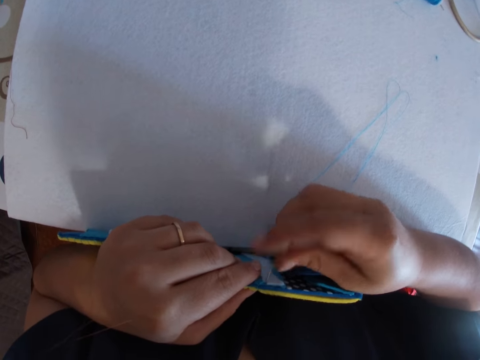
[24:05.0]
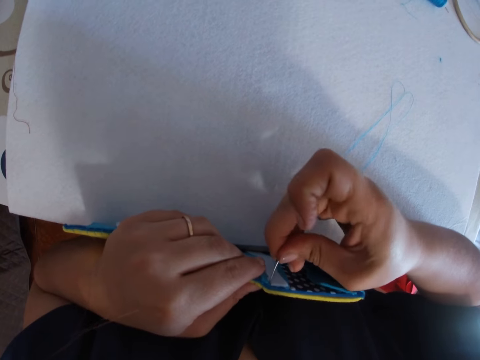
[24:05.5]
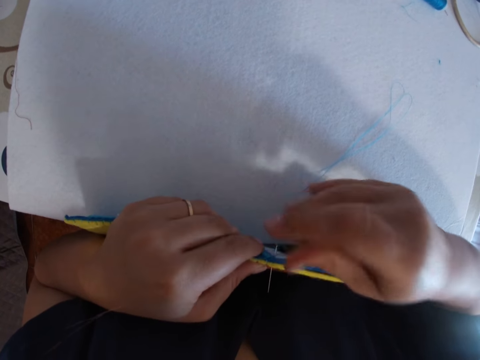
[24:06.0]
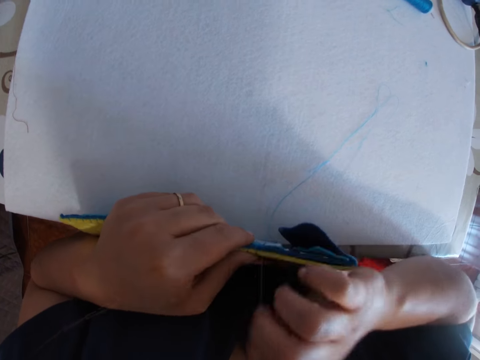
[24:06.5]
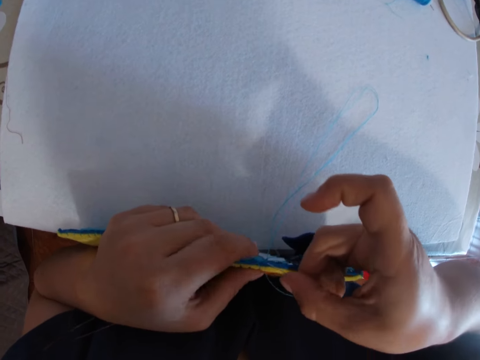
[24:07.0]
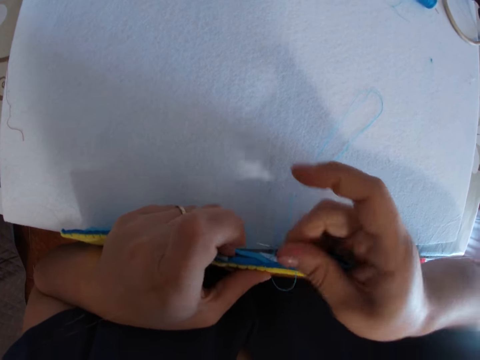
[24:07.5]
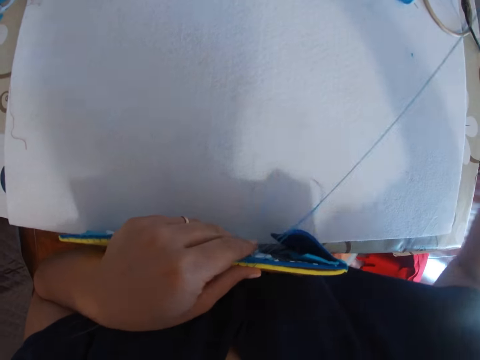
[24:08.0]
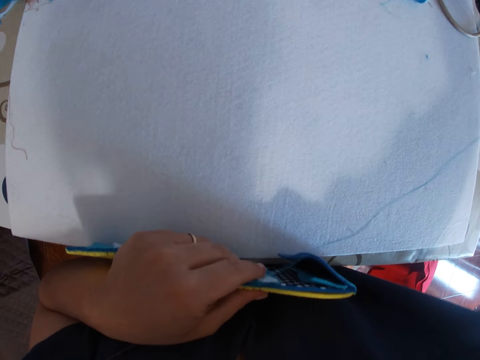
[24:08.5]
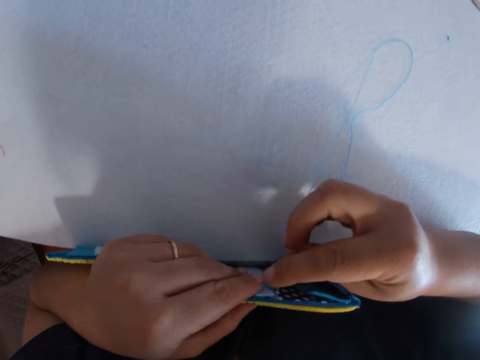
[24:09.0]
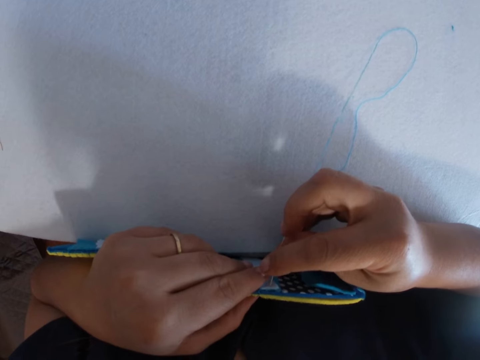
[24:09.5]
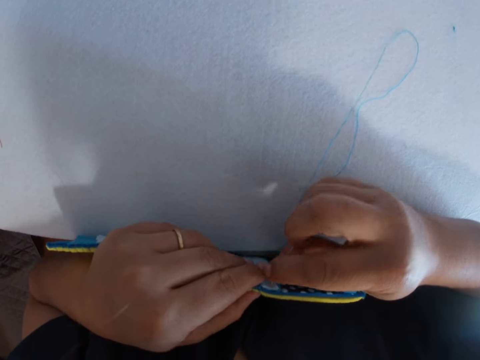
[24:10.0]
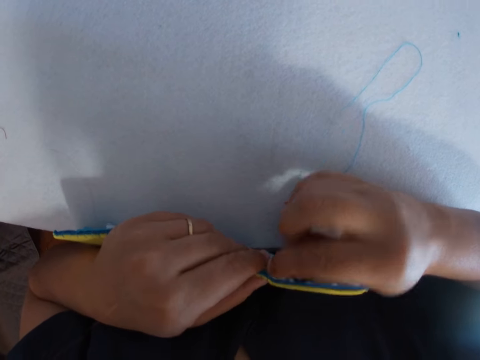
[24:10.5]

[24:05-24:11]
The camera wearer sews the craft with her hand.

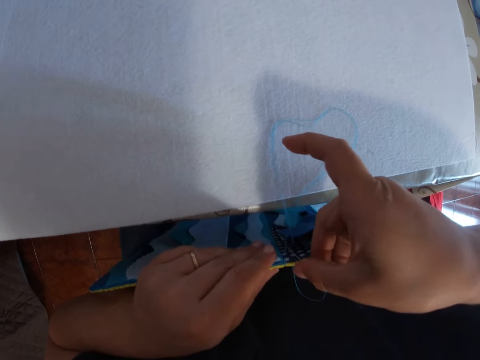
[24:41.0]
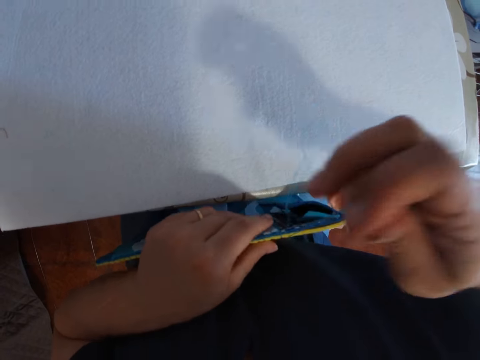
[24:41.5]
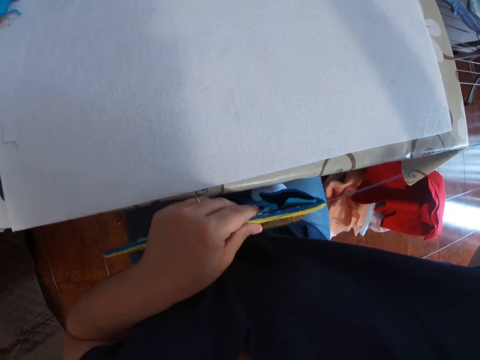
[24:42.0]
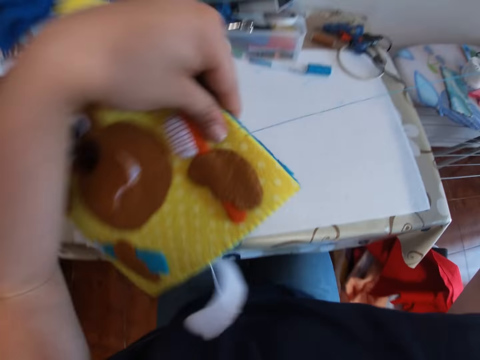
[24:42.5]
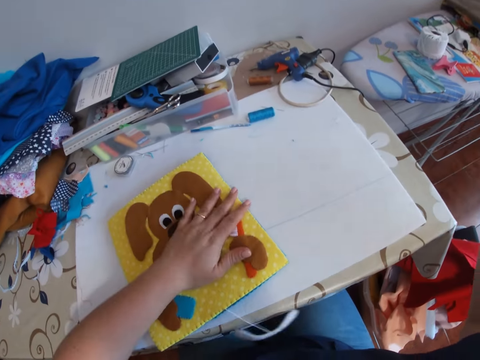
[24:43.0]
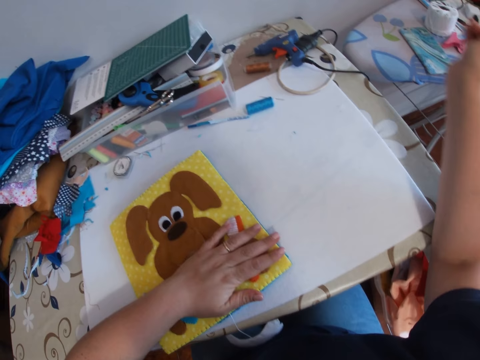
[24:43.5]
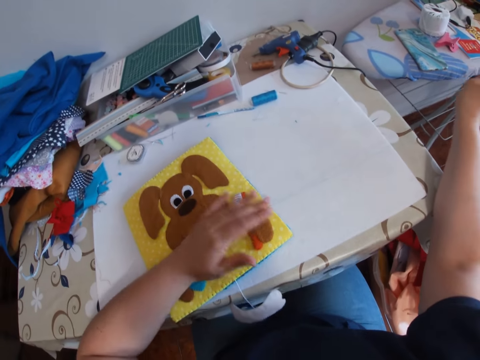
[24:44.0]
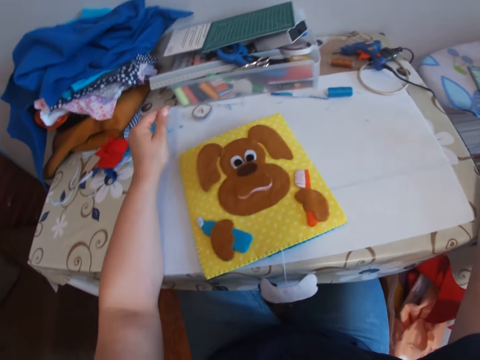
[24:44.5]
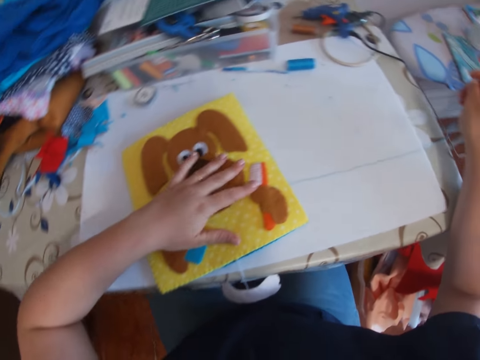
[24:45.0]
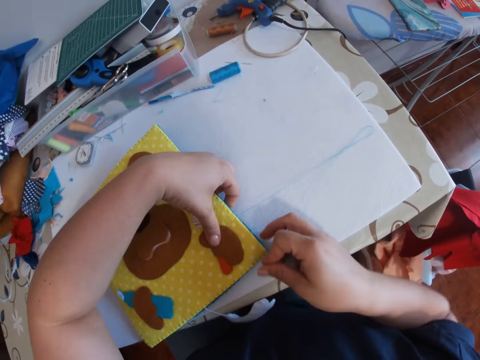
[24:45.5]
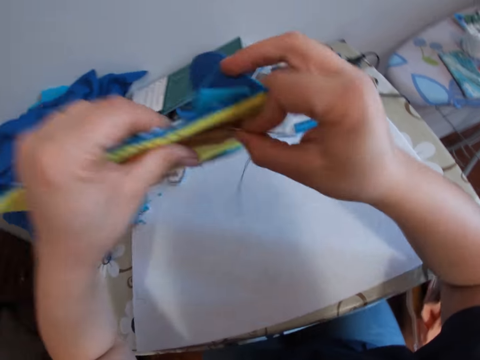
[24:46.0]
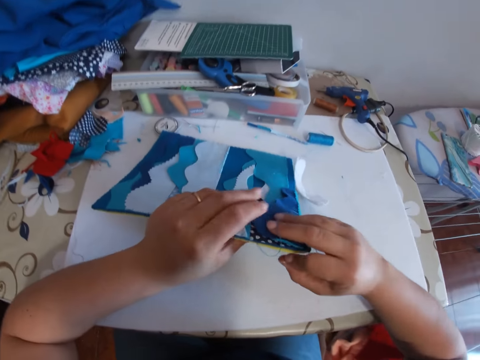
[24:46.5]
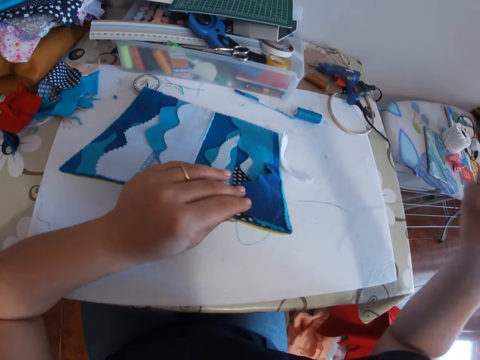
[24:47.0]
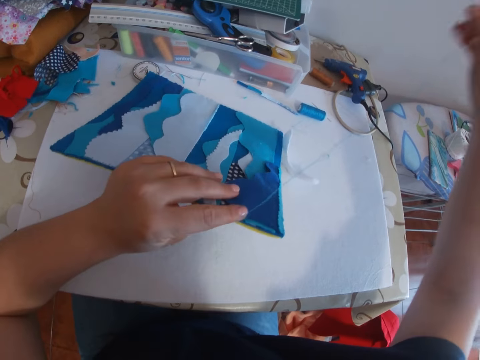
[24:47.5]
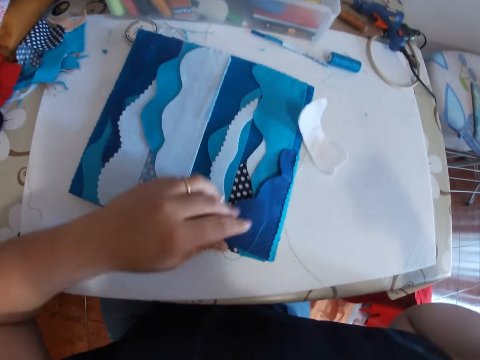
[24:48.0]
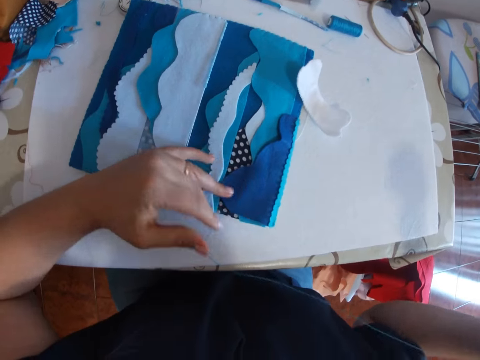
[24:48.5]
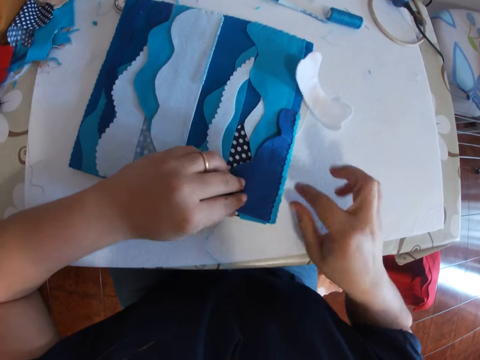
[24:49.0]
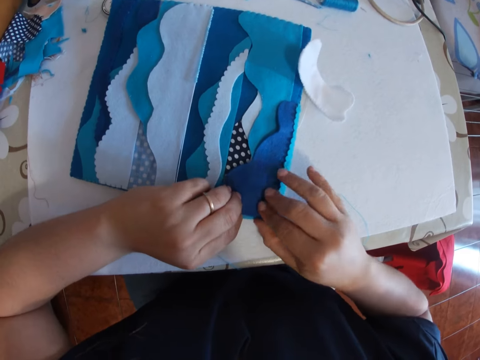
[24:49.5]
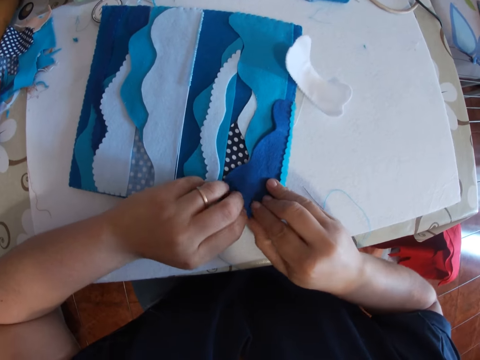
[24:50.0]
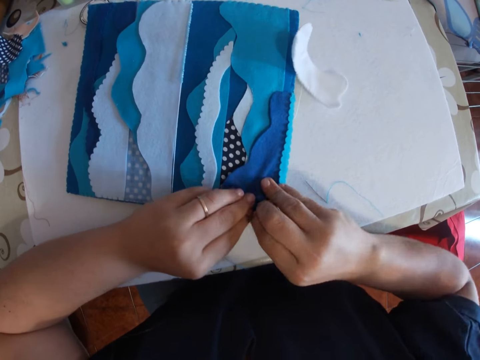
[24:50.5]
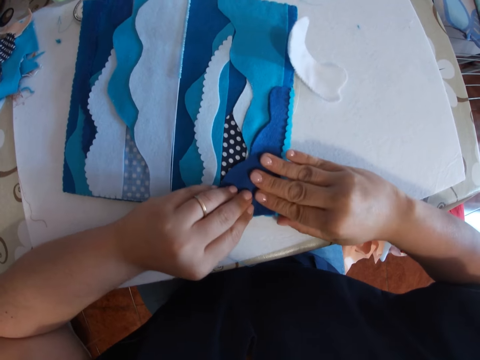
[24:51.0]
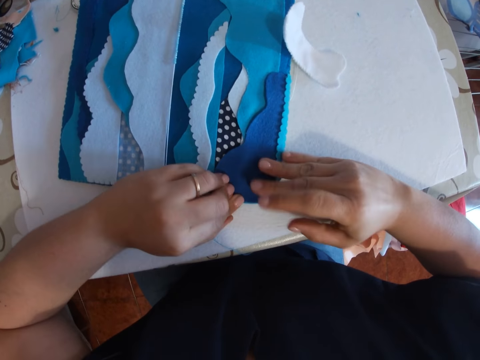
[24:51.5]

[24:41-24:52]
The camera wearer puts the craft on the table. They flip the craft over. They drop the needle on the table and adjust the craft.

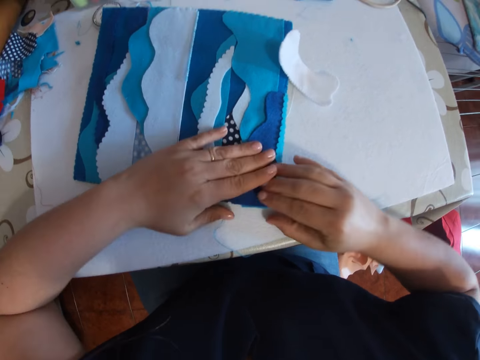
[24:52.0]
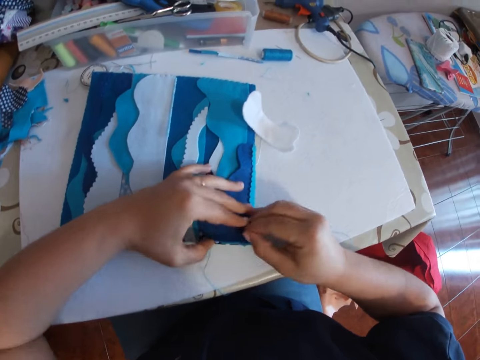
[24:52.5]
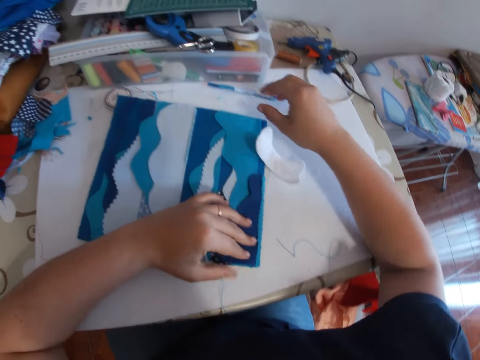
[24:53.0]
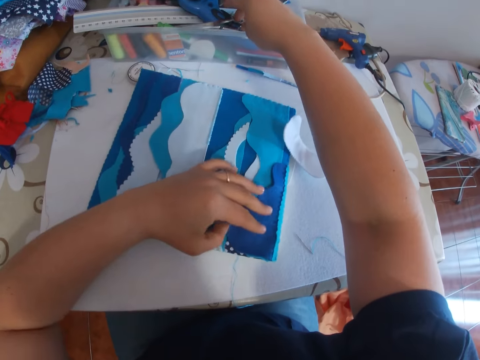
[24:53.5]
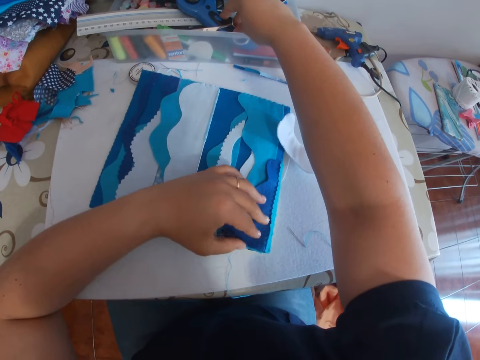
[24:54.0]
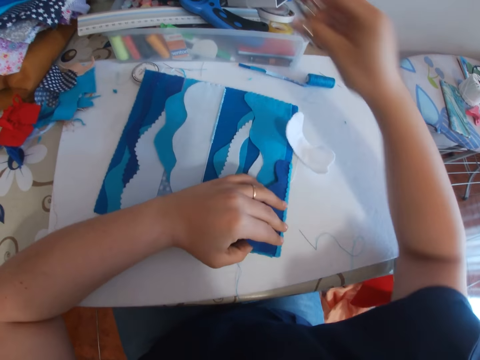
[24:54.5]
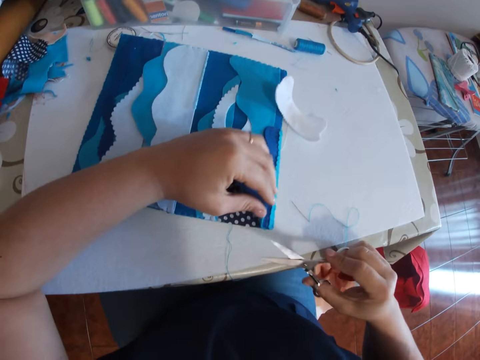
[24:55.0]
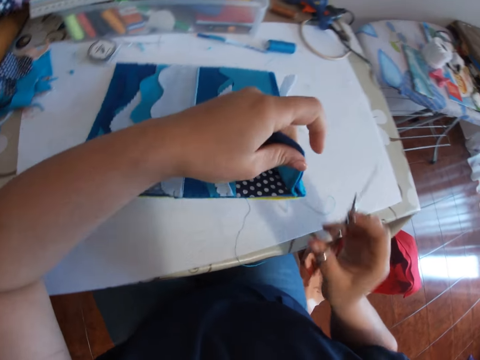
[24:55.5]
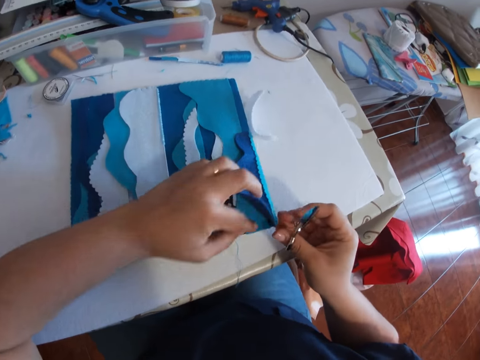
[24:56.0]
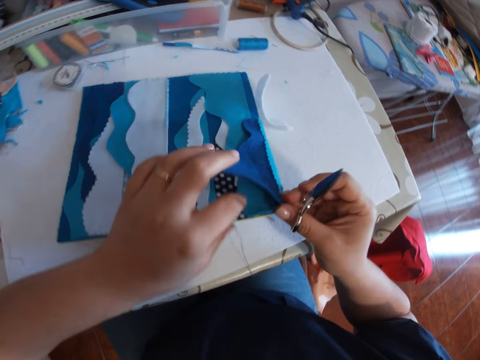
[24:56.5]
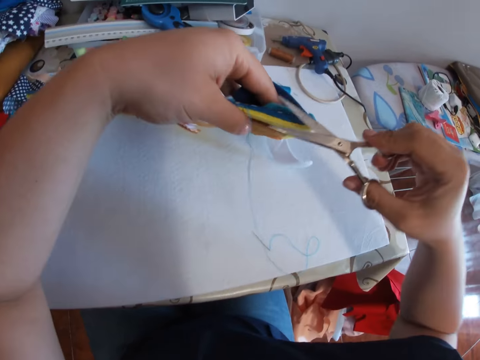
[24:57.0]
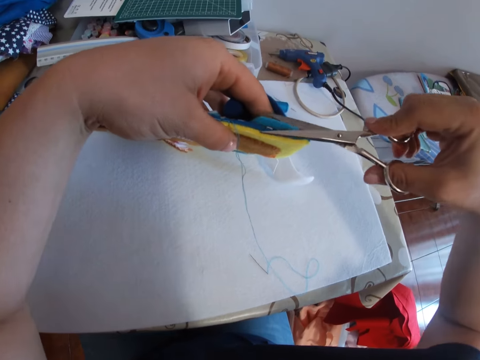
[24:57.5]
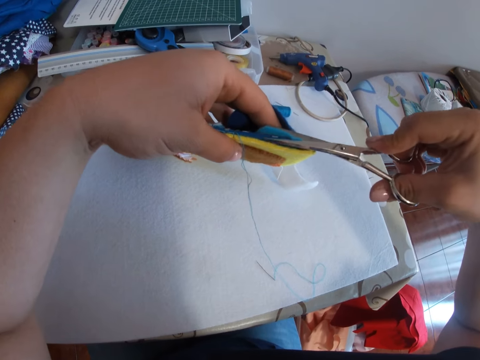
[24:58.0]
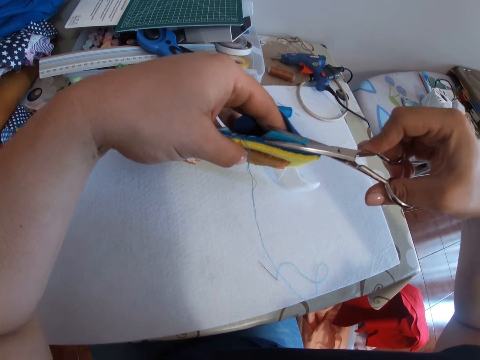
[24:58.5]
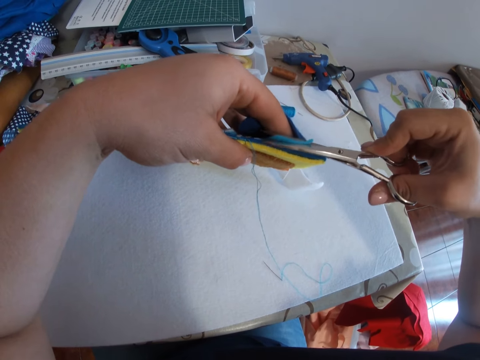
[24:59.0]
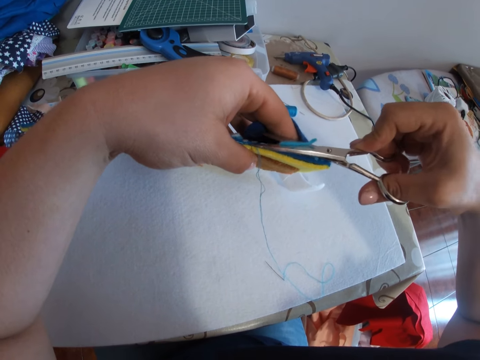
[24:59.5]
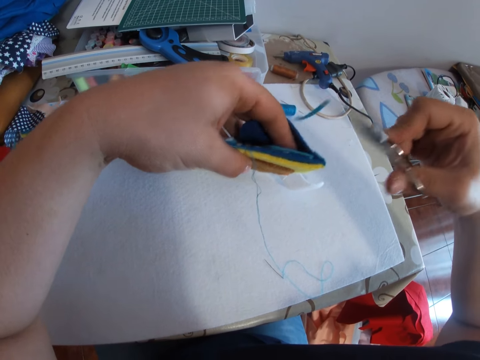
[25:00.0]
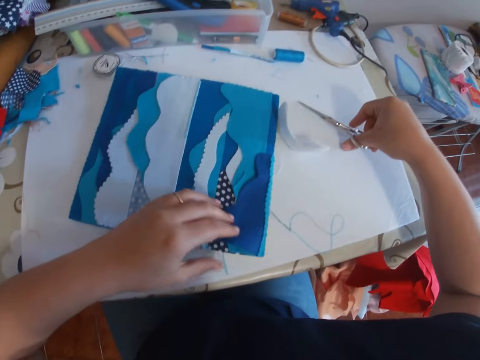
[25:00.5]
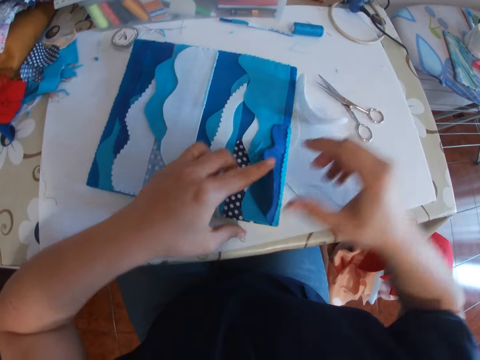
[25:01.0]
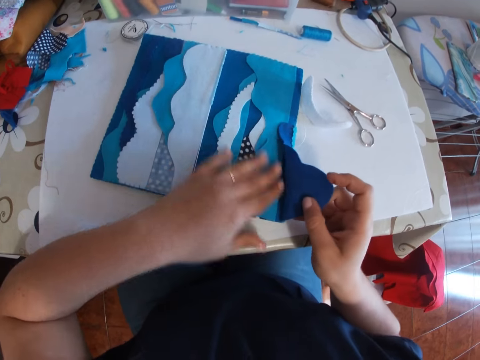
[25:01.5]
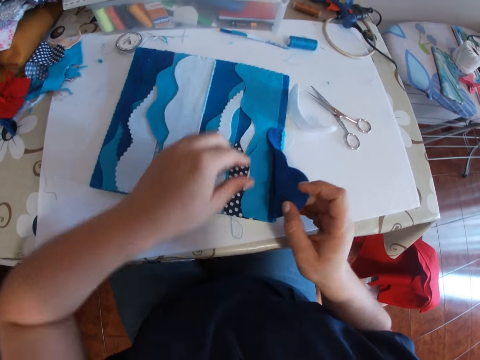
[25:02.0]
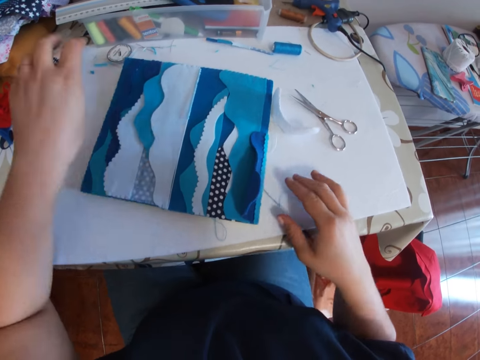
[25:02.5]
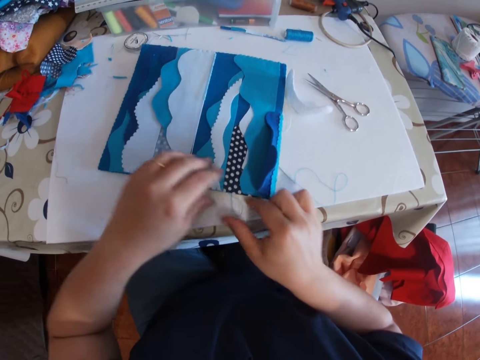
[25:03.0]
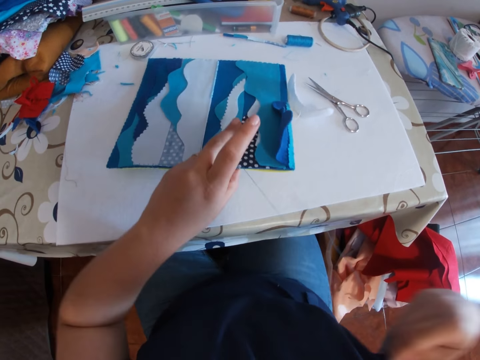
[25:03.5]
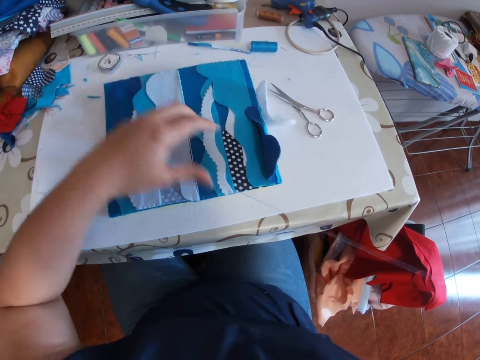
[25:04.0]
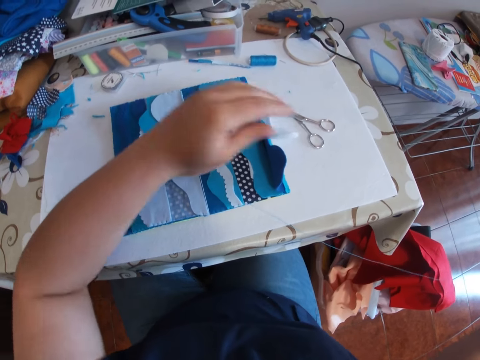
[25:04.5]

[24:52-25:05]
The camera wearer picks up a pair of scissors from the box. They adjust the craft. They cut the craft with the scissors. They lay a cloth down. They drop the scissors on the table. They adjust the craft. They sew the cloth. They pull the thread.
